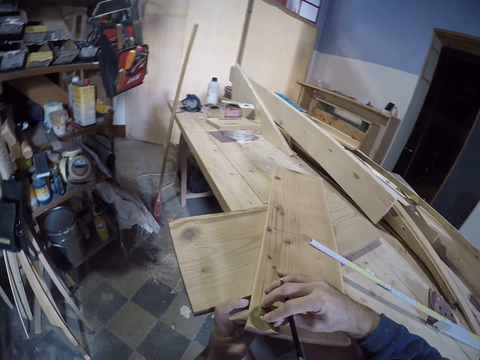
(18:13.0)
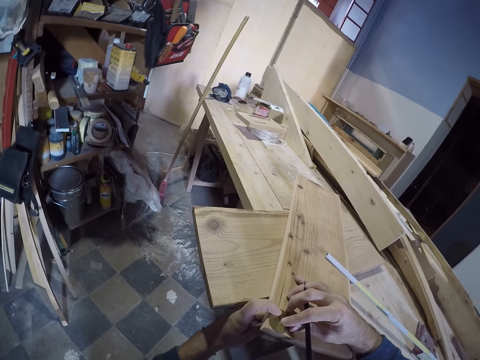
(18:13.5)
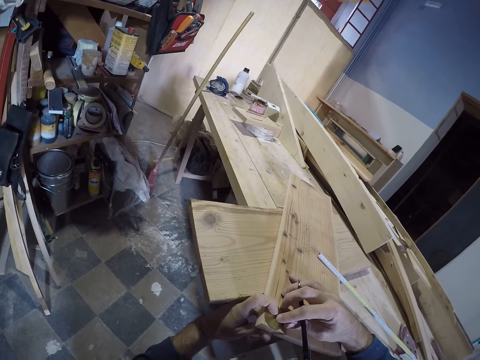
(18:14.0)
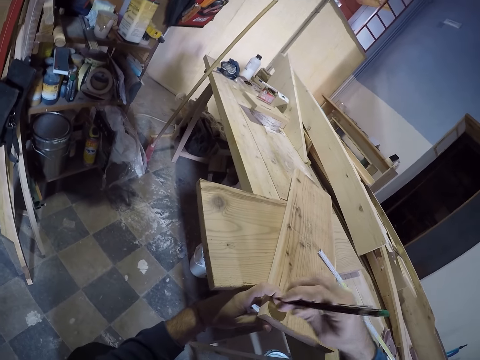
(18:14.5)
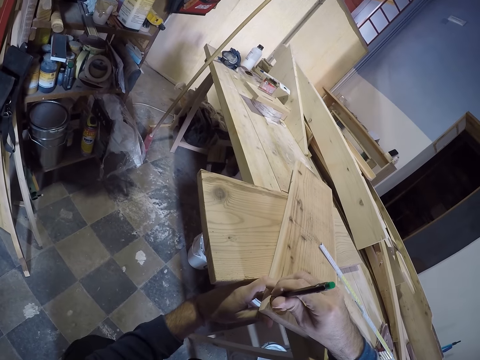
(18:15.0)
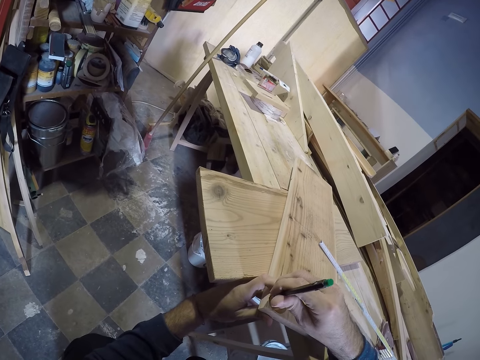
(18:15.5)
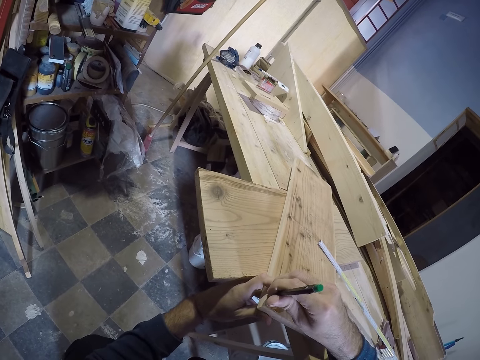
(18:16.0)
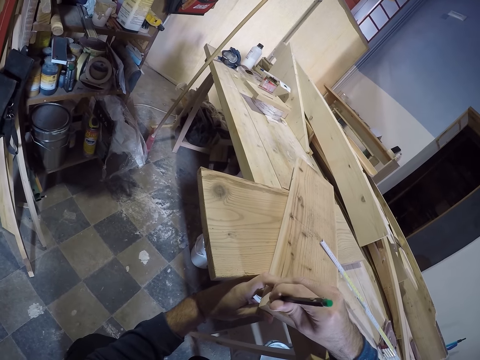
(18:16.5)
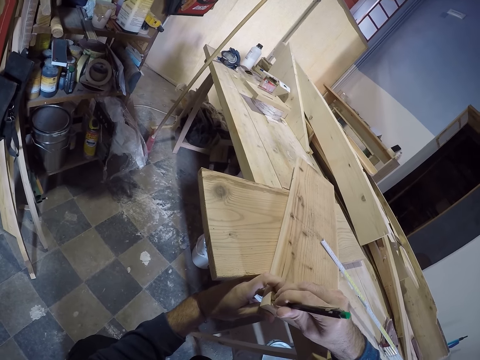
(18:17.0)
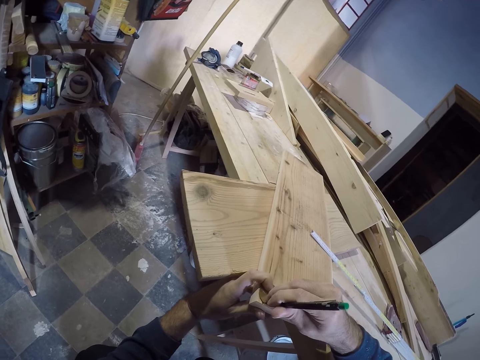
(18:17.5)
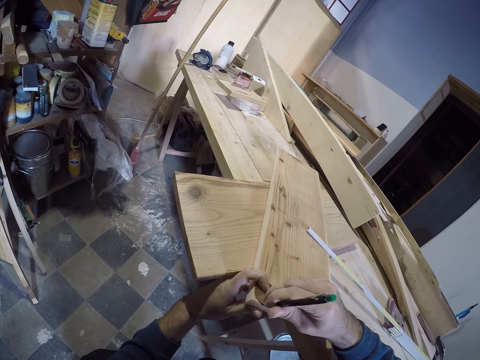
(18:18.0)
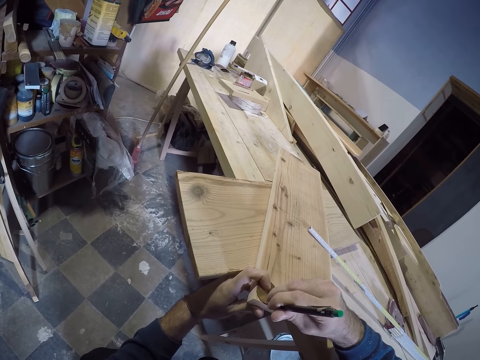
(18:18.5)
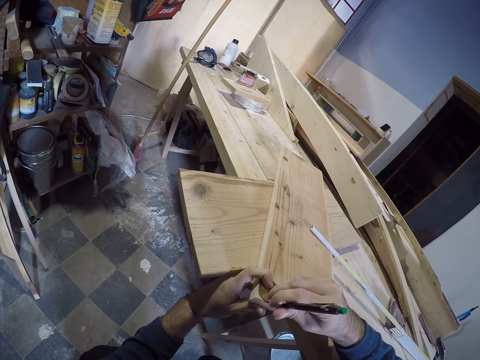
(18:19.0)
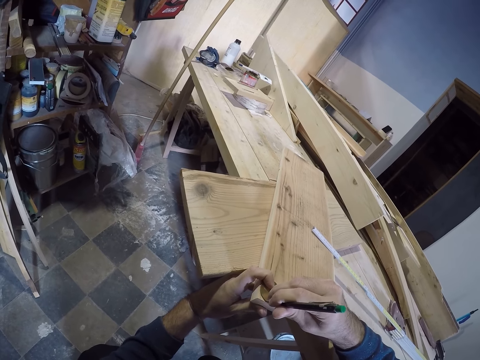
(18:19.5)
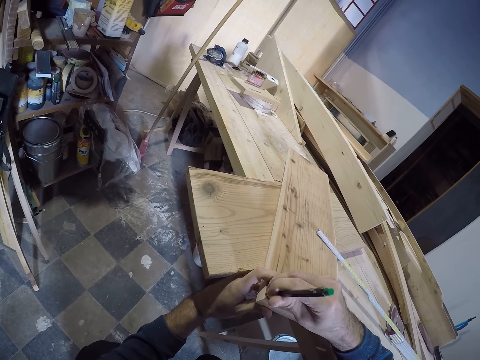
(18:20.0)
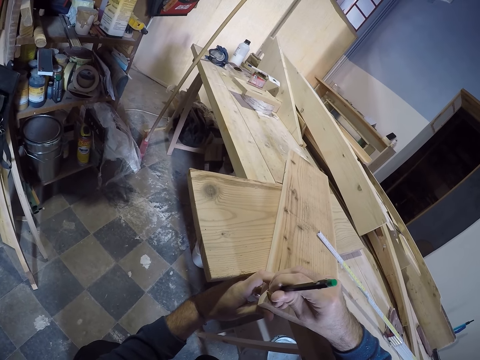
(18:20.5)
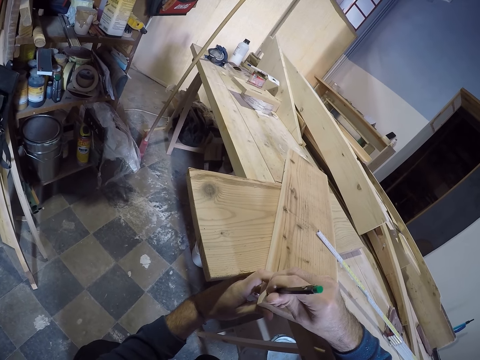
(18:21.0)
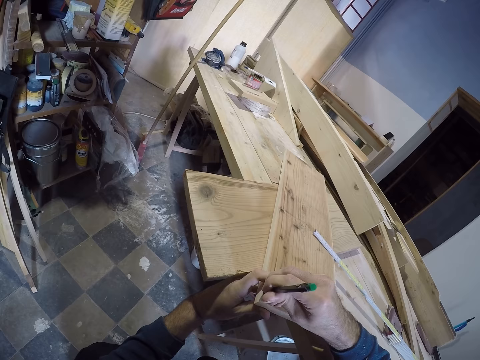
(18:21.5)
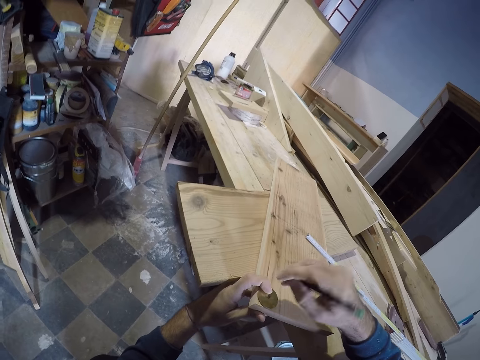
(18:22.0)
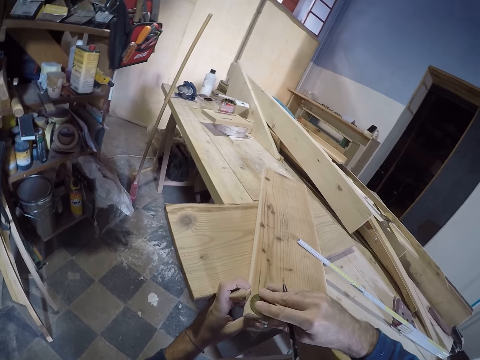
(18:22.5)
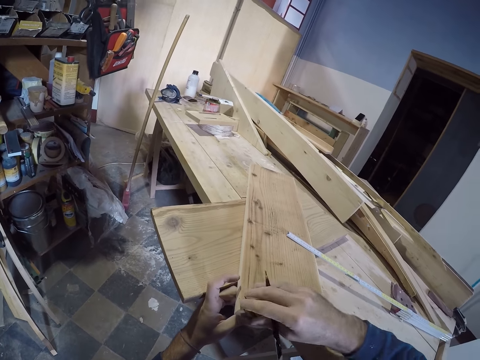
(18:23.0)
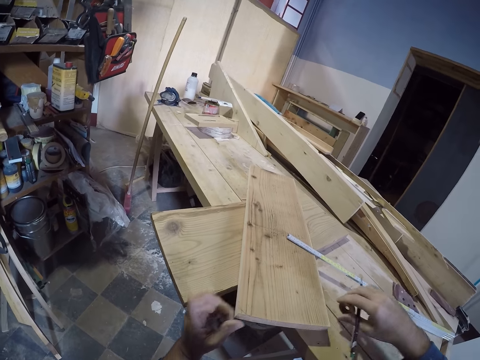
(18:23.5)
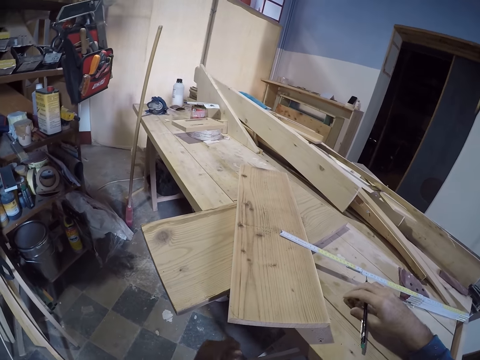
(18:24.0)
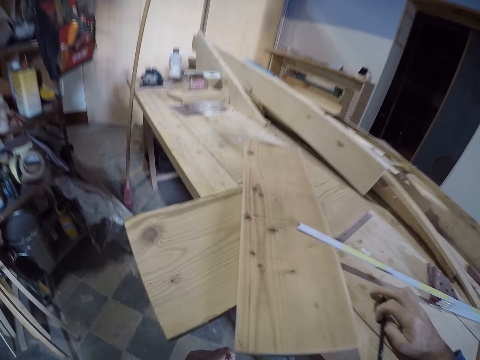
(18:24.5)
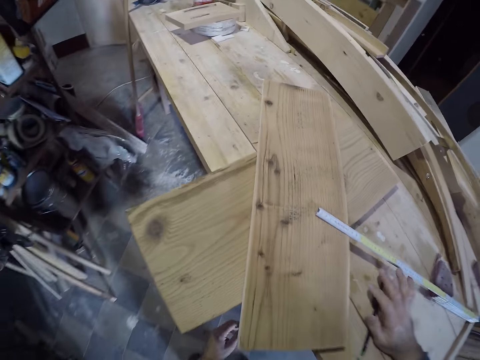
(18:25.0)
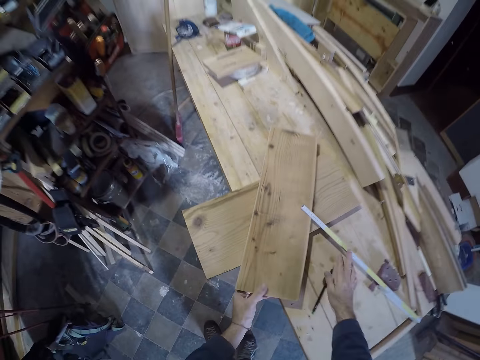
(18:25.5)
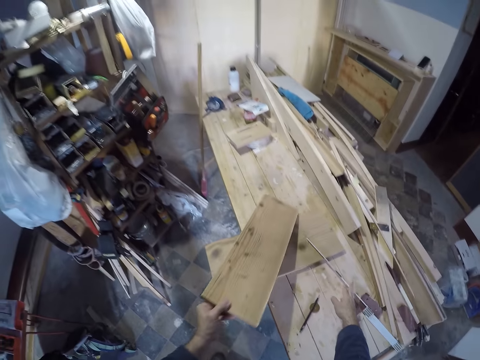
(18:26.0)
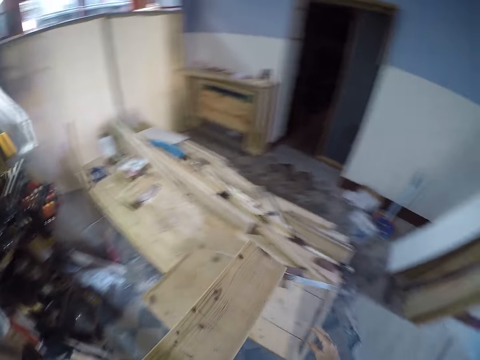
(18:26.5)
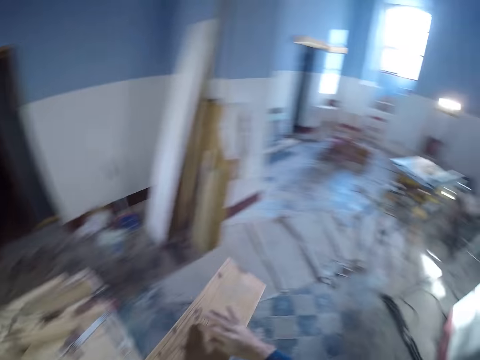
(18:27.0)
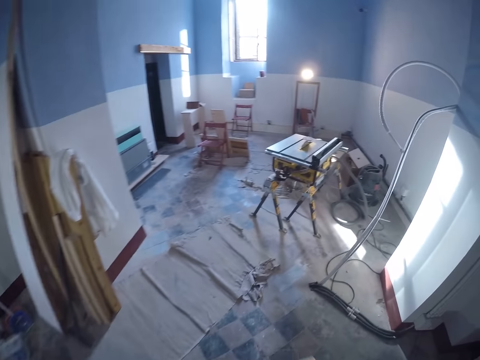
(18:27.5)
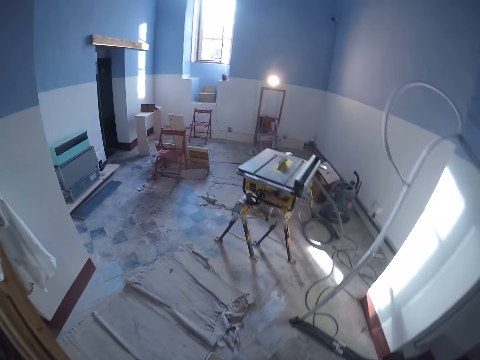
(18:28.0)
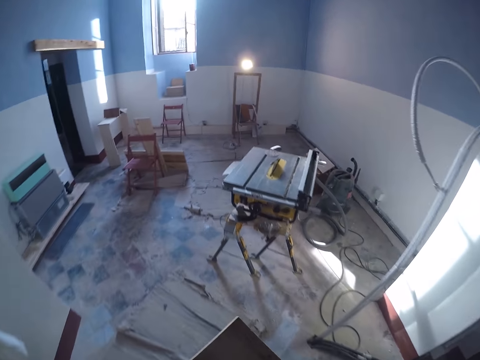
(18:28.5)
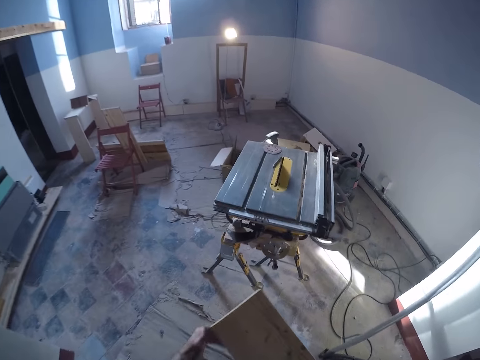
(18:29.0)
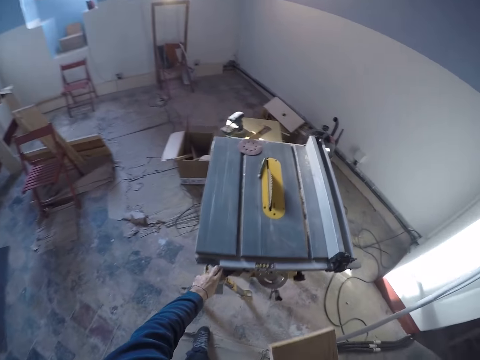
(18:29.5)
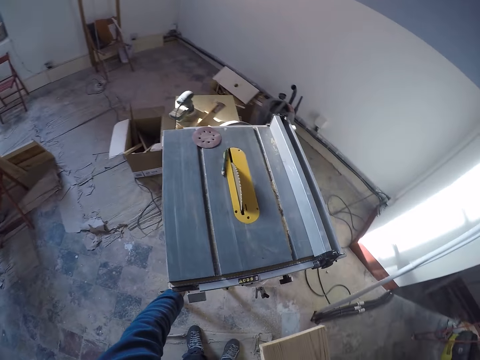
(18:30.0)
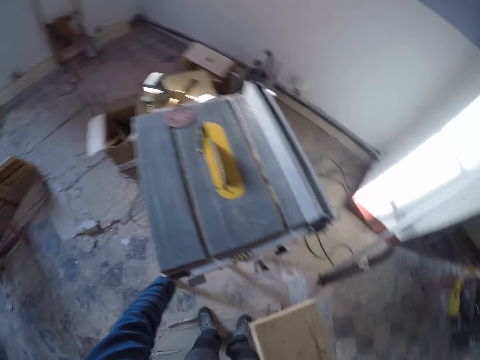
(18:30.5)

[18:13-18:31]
The camera wearer draws around the washer with a pencil in his right hand. He holds the washer with his right hand. He places the round measuring metal on the worktable with his right hand. He drops the pencil on the table with his right hand. He picks up the log of wood from the worktable with his left hand. He holds the log of wood with both hands. He turns on a table saw with his left hand.

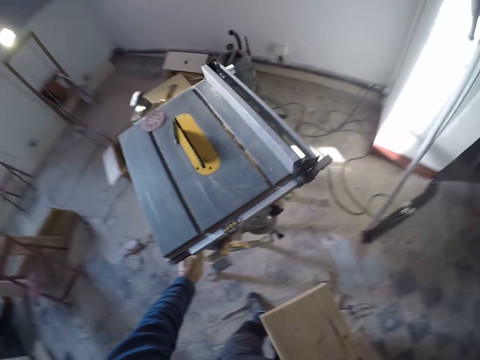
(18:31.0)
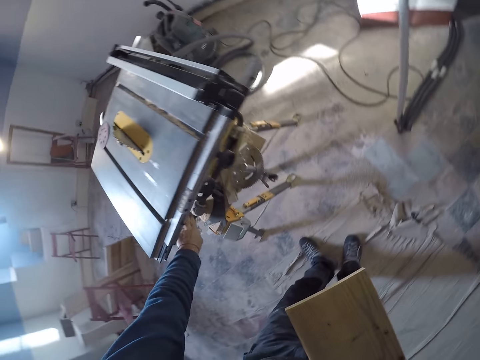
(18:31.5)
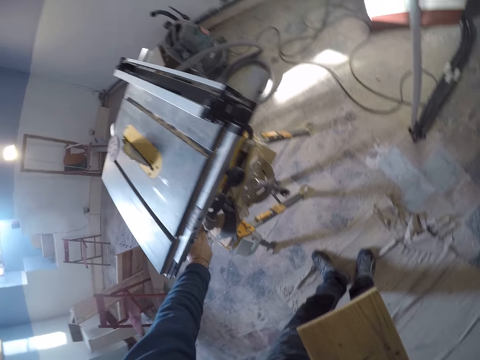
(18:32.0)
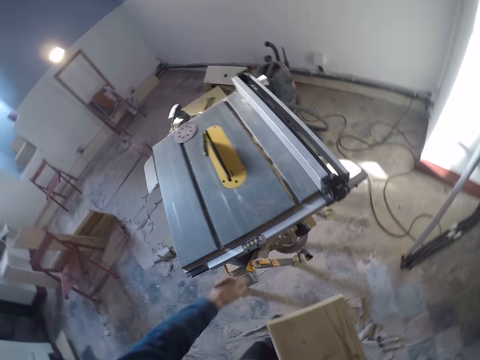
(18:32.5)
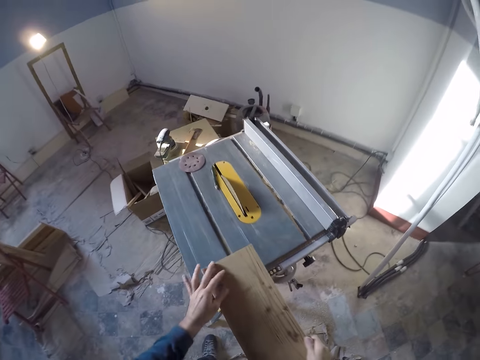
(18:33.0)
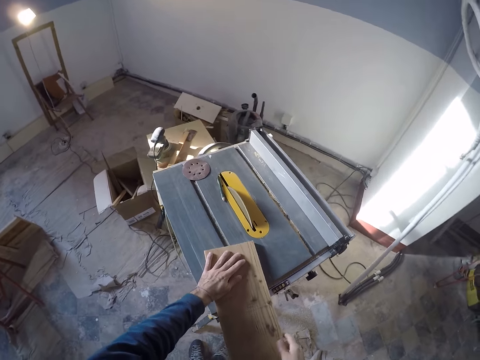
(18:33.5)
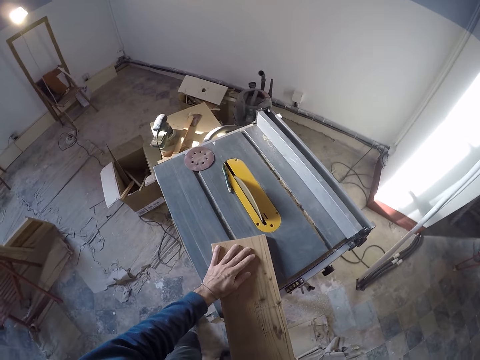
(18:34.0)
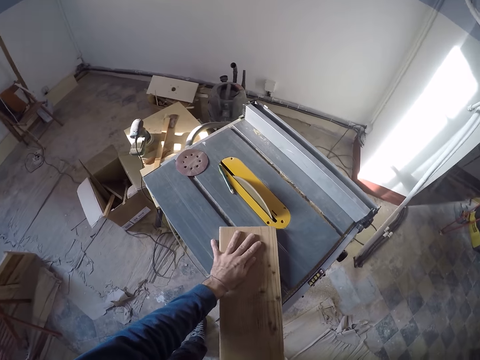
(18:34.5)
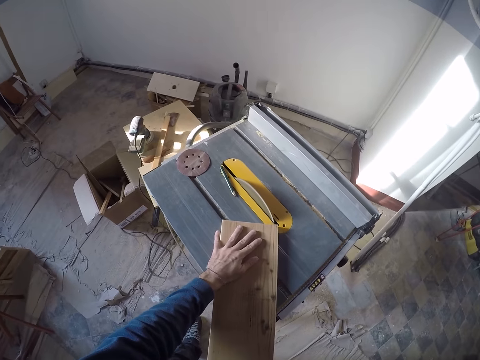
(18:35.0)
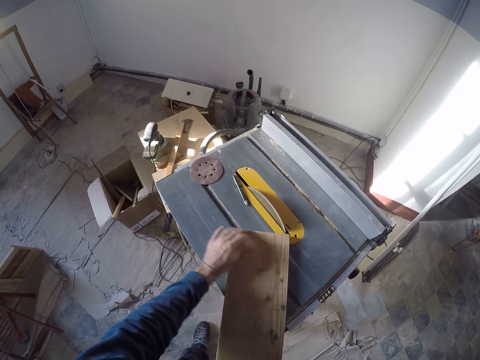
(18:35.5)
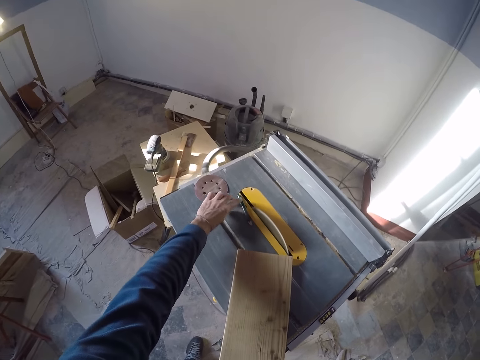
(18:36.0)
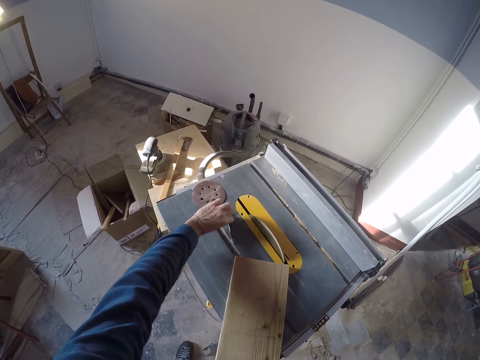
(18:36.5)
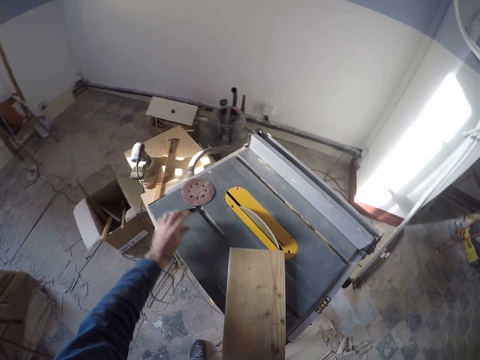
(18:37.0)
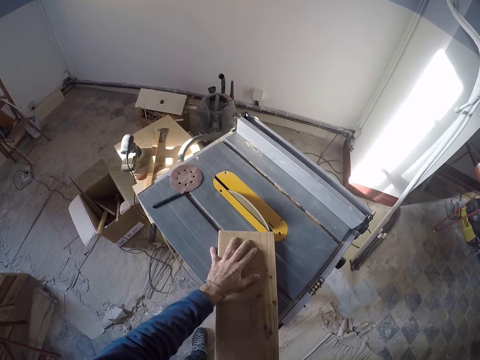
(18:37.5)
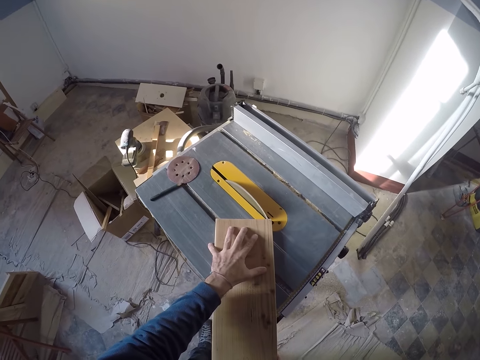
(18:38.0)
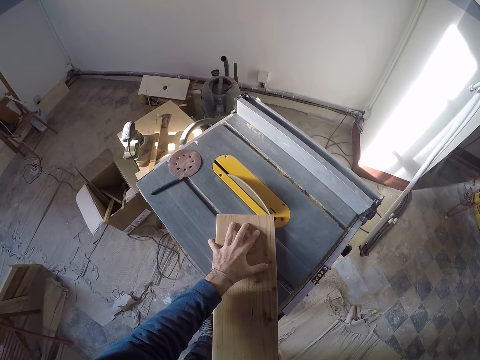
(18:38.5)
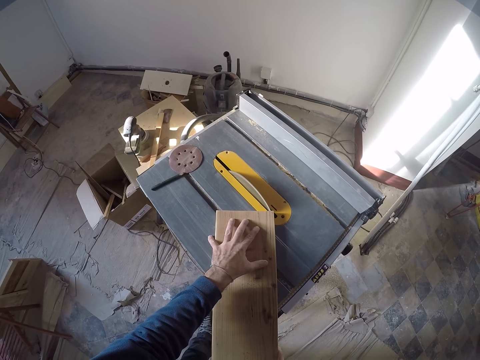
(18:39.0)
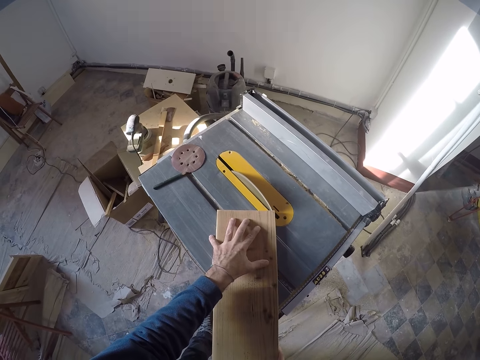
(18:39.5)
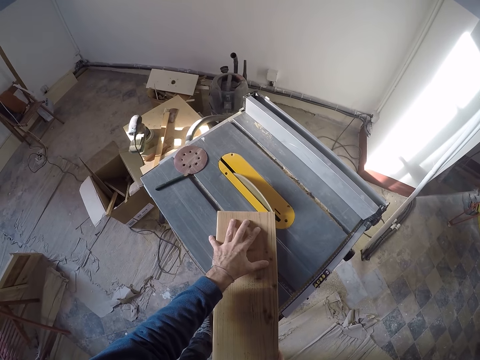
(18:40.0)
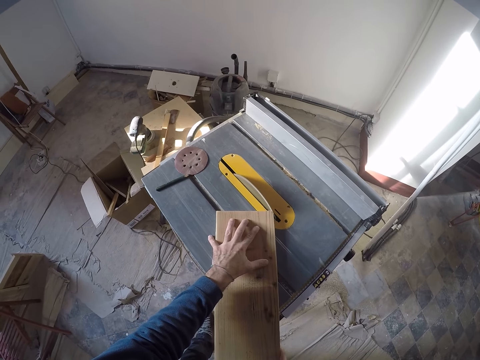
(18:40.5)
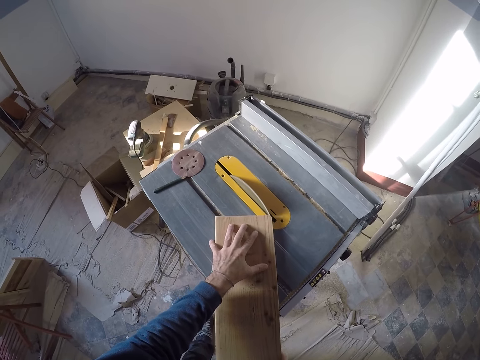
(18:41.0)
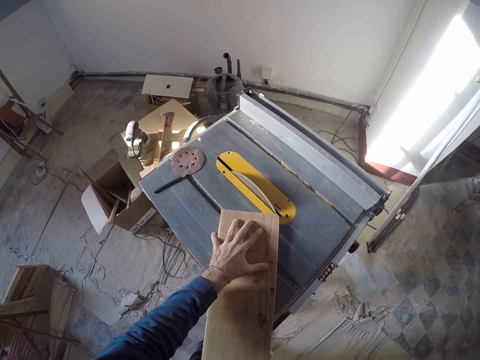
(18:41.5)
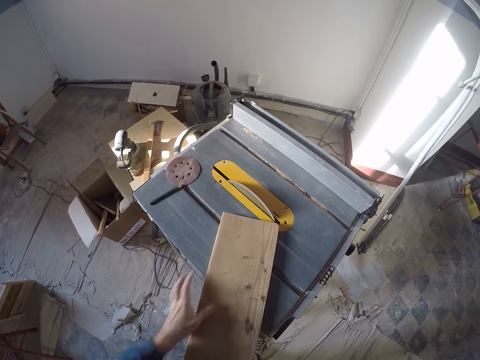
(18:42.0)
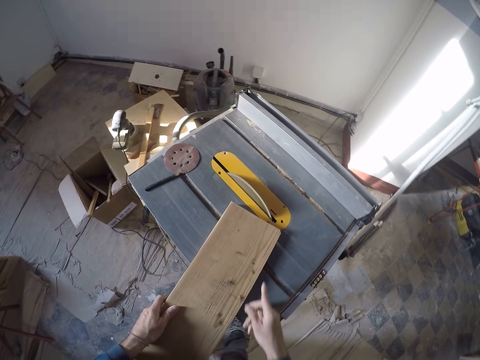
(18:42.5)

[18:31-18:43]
The camera wearer touches the wood cutting machine with his left hand. He files the log of wood on the table saw and places the wood on the wood cutting machine with both hands. He moves a pencil on the table saw with his left hand. He files the log of wood on the table saw again. He cuts the wood with the wood cutting machine with both hands.
